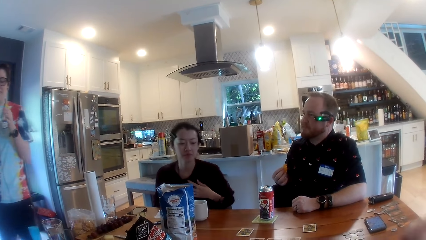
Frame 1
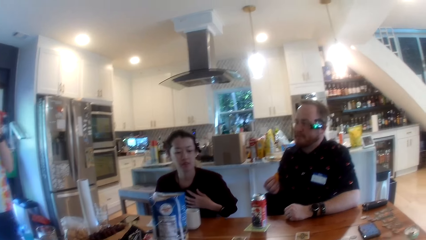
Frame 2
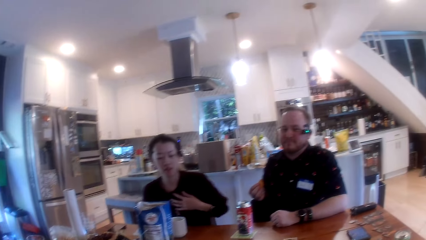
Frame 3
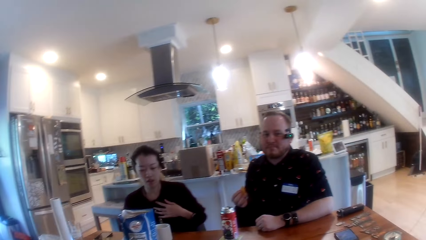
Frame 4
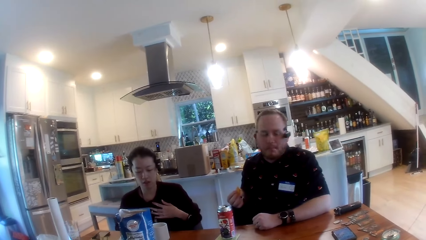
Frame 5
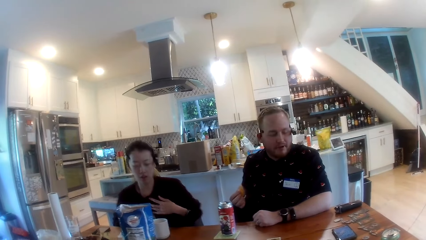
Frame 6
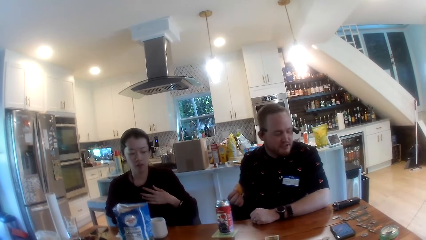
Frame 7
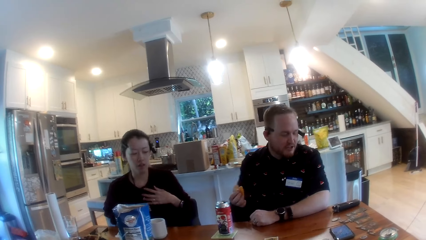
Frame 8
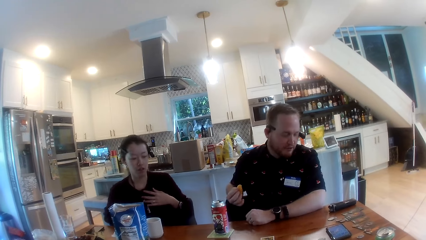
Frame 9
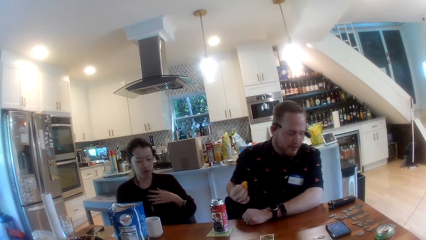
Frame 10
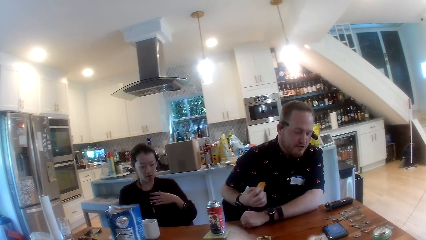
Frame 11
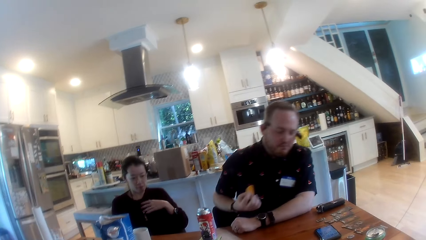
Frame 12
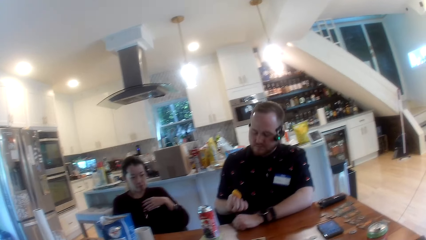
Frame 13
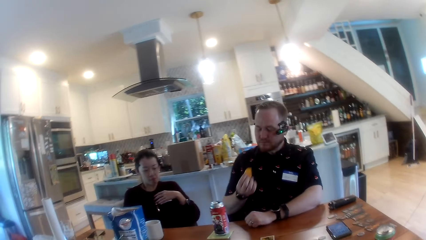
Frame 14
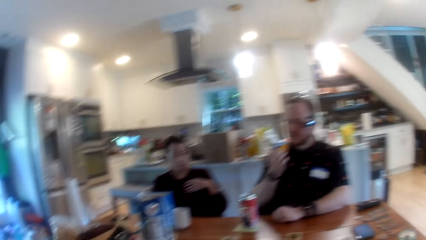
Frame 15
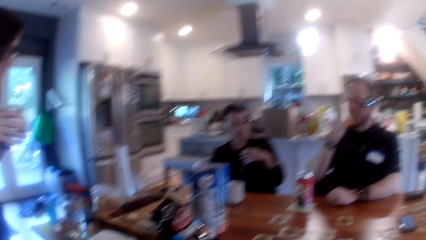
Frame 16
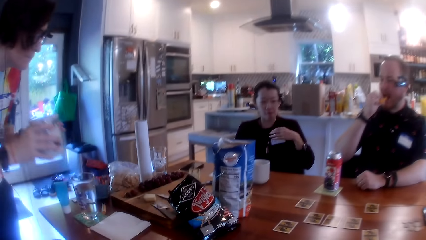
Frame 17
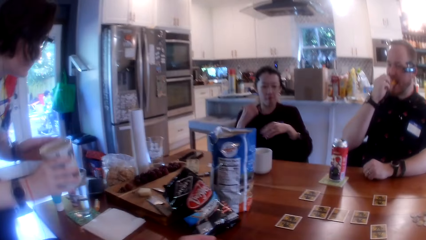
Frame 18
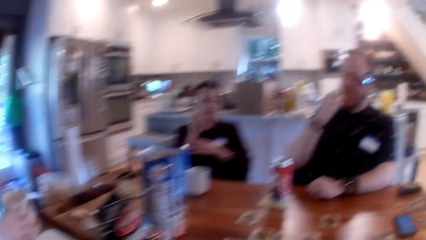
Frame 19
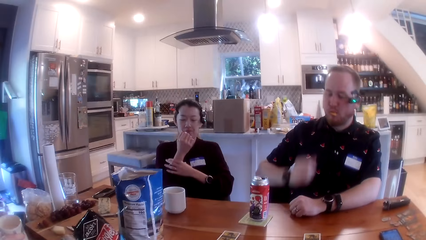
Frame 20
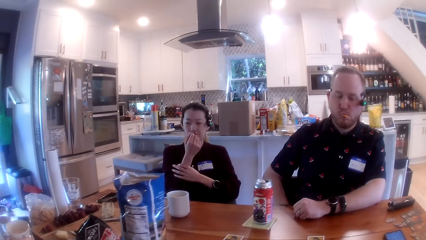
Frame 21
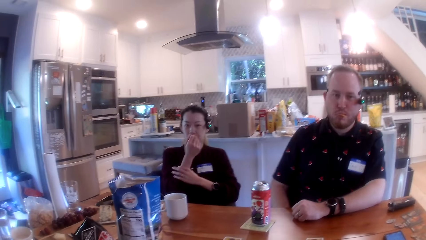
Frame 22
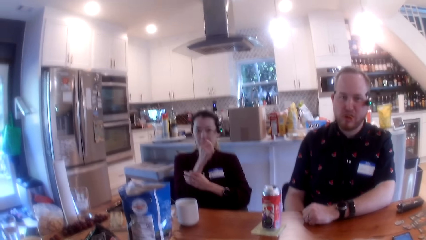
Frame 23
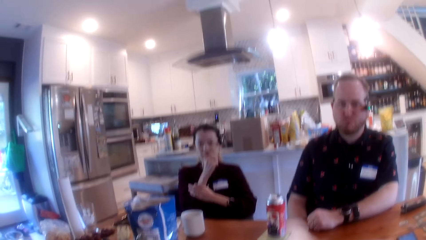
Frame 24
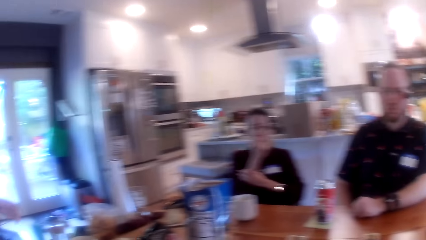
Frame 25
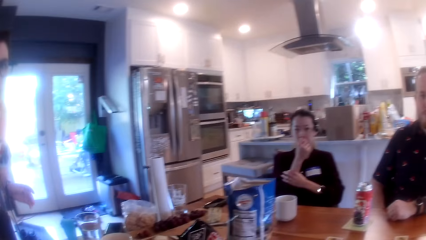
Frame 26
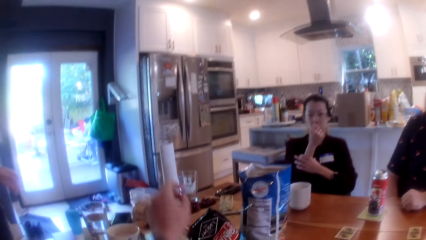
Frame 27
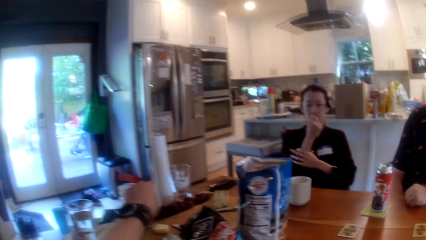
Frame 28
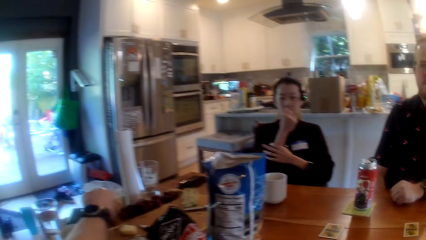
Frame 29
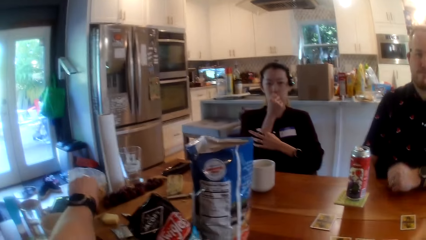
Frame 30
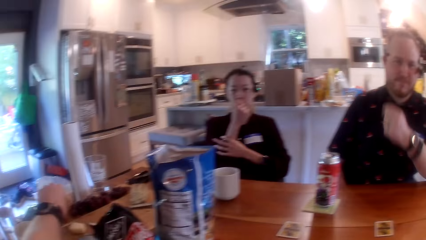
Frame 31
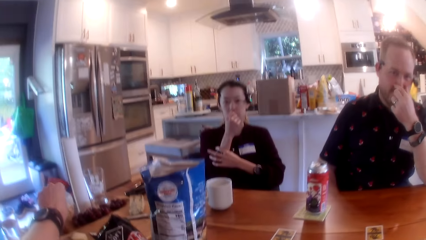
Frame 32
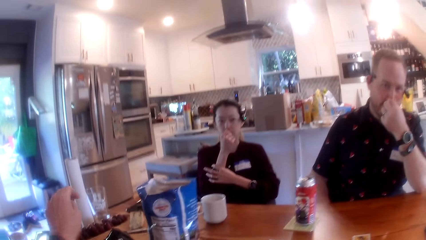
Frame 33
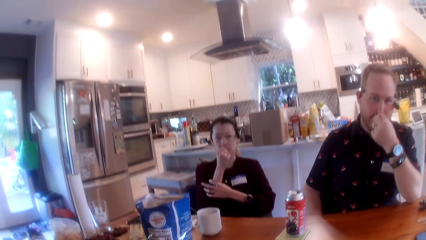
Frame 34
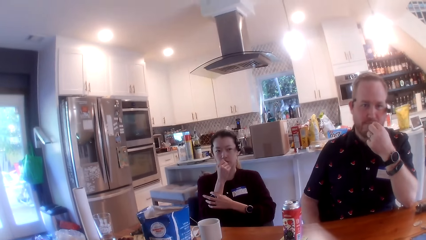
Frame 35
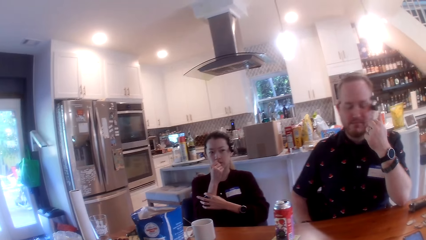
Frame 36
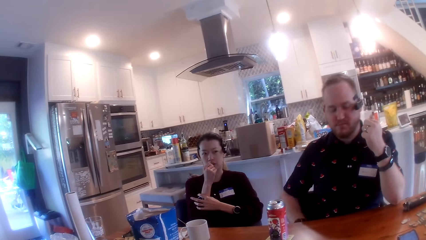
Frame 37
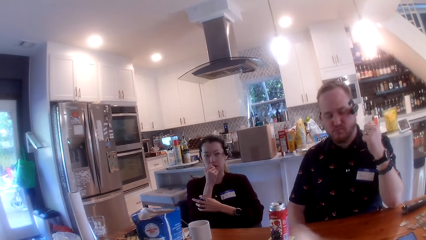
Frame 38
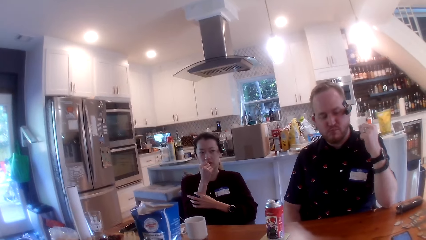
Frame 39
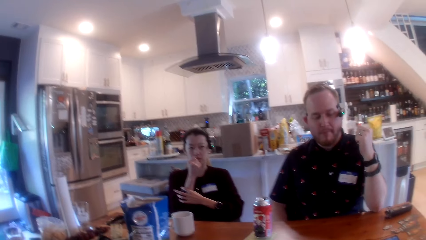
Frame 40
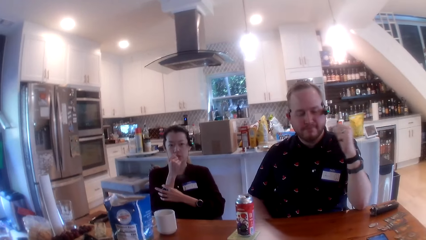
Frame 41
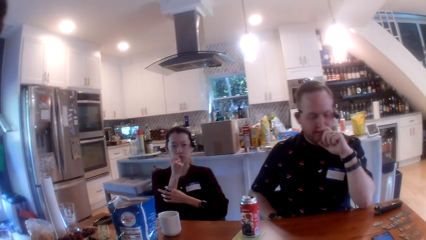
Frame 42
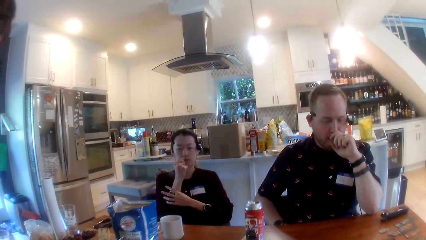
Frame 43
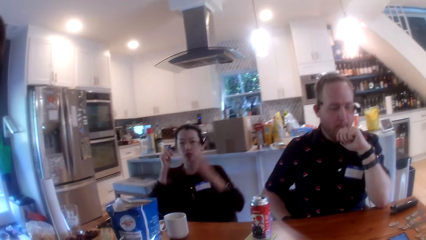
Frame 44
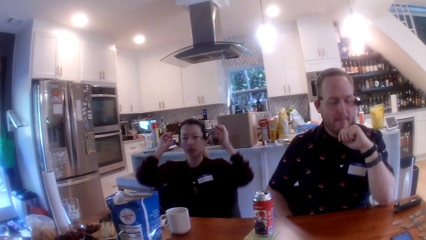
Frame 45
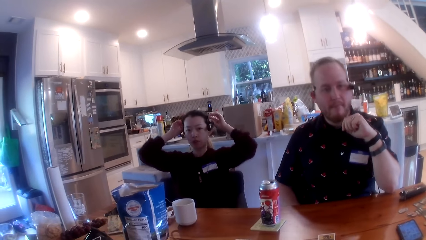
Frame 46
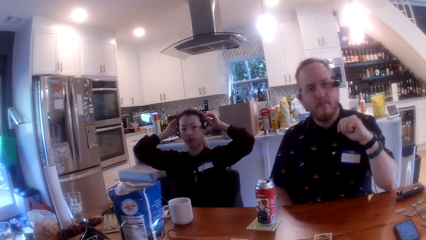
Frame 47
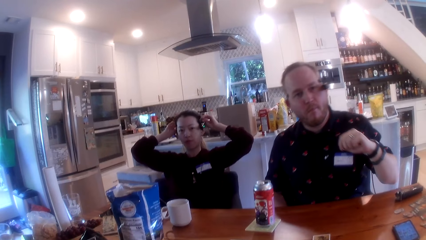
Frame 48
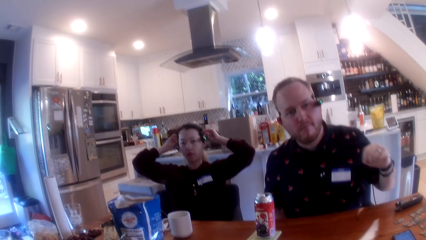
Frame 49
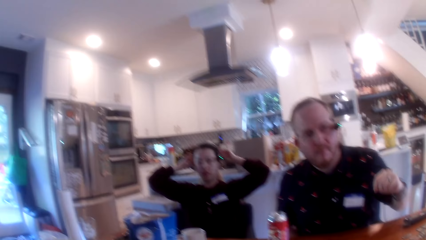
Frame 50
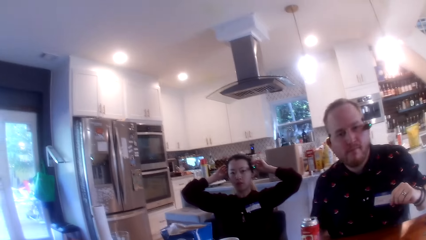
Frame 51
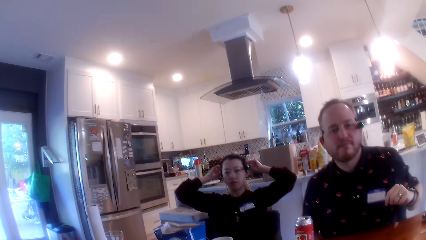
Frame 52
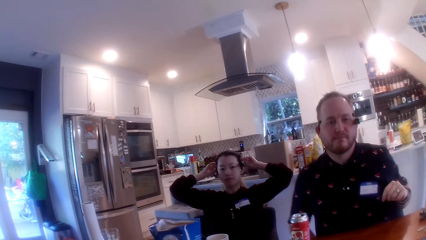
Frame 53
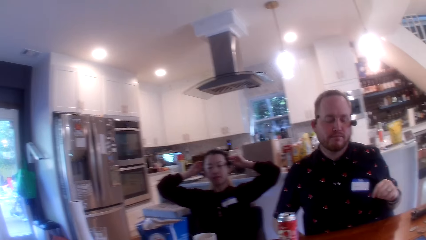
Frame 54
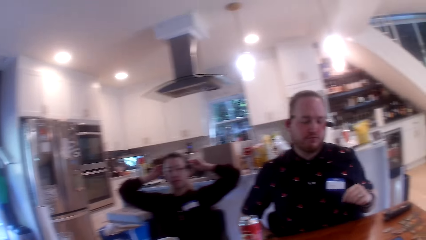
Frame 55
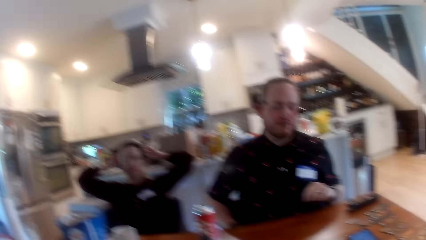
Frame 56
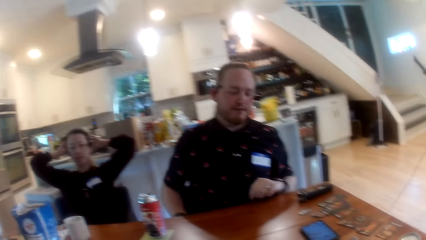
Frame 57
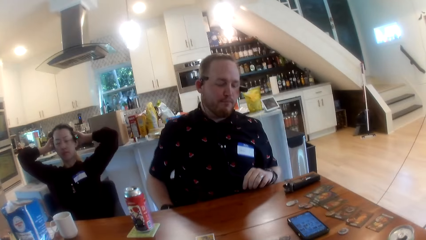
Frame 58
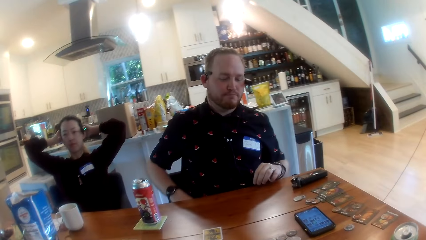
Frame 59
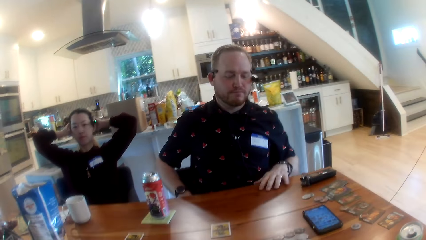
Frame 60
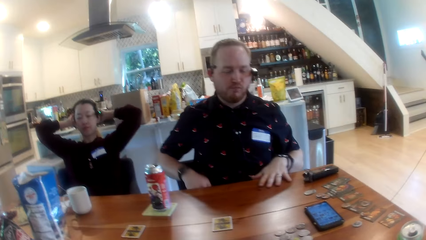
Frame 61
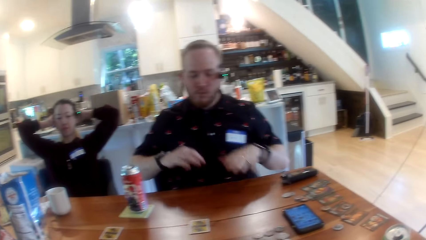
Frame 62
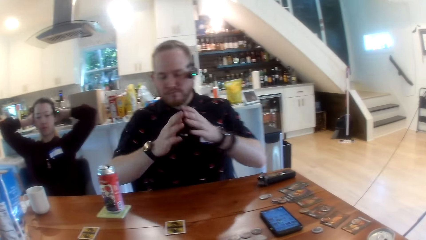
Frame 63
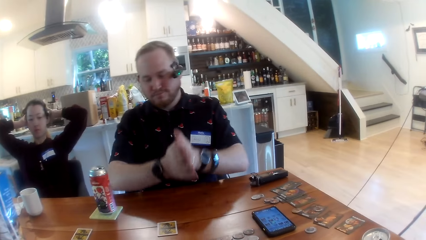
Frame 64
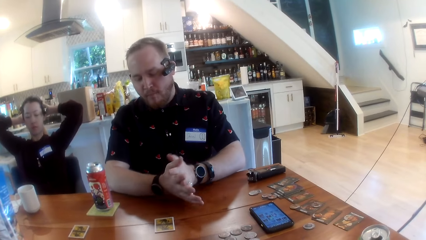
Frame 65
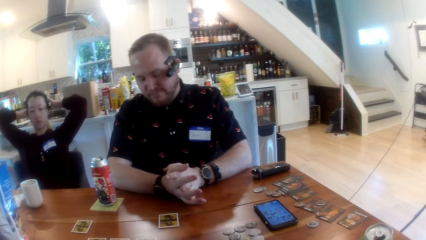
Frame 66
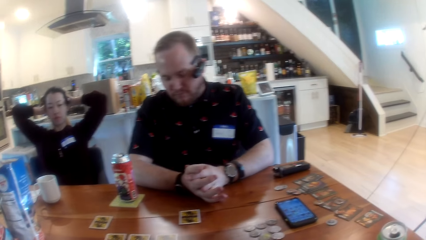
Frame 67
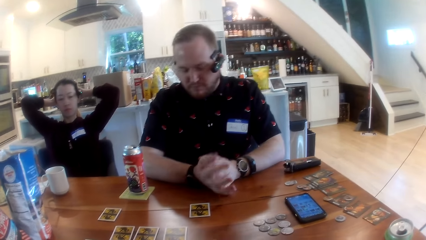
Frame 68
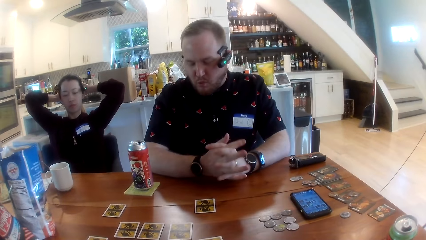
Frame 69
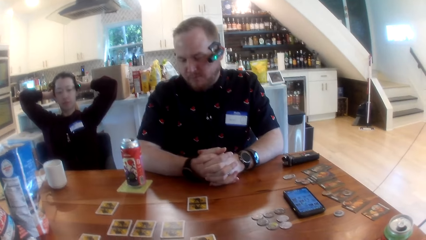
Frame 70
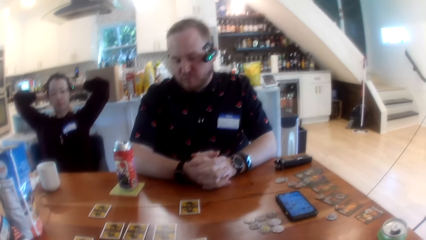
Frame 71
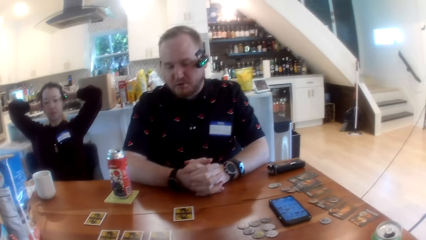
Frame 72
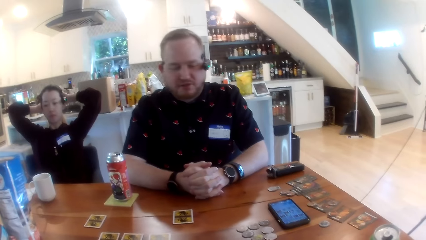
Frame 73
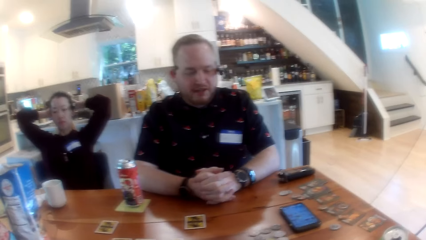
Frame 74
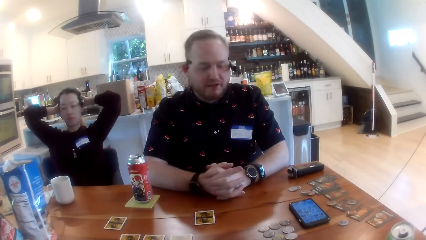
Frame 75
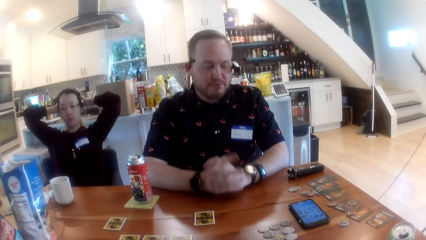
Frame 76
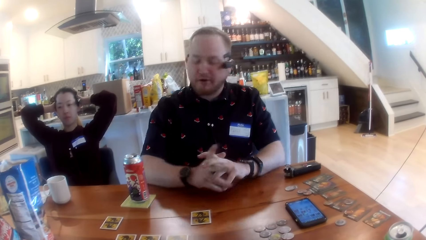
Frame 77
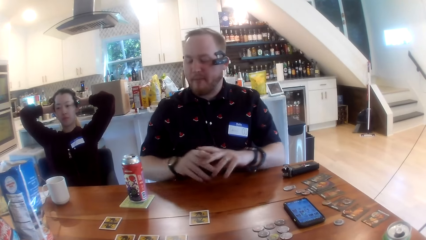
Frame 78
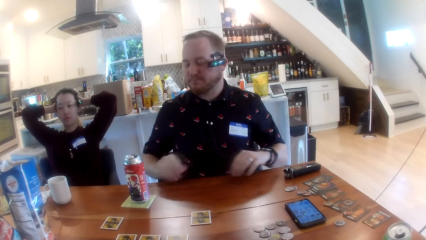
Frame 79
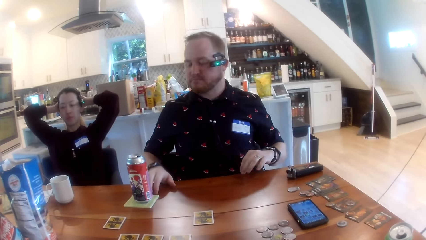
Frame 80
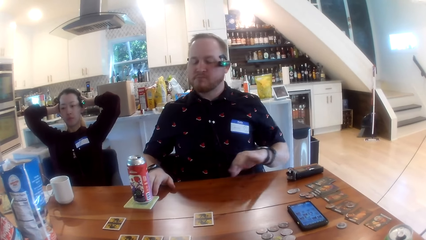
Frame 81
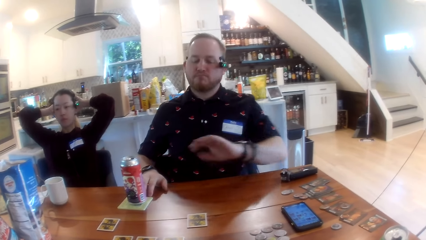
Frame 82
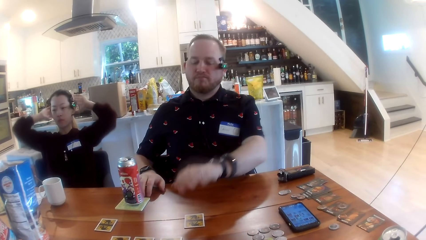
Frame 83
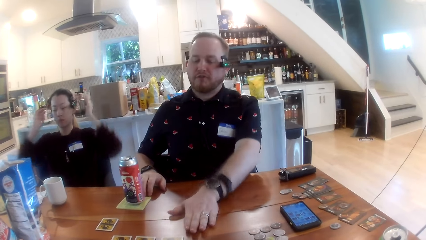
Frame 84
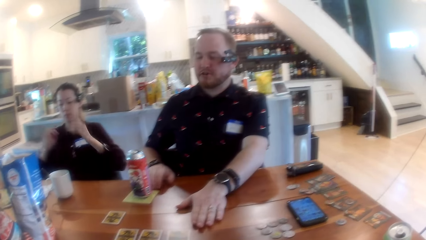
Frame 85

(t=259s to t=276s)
A woman sits down on a chair beside the table. Another woman sits down on a chair beside the table. The other woman drops the tea cup on the table with her hands. The camera wearer interacts with two people. He picks up a grape from the table with his left hand.
